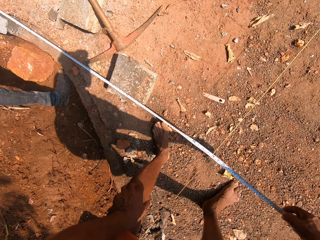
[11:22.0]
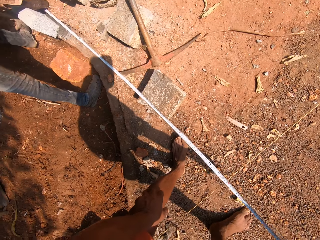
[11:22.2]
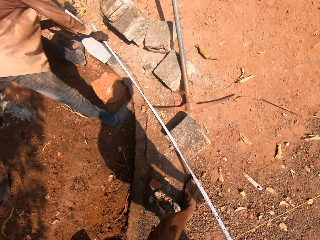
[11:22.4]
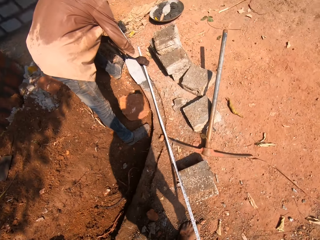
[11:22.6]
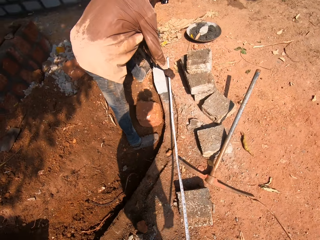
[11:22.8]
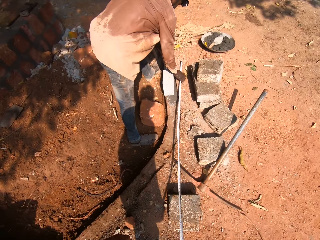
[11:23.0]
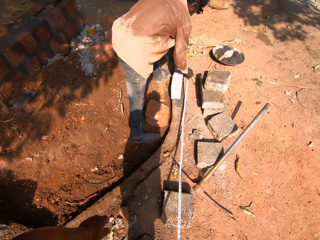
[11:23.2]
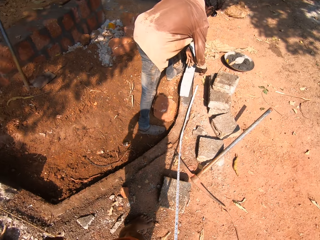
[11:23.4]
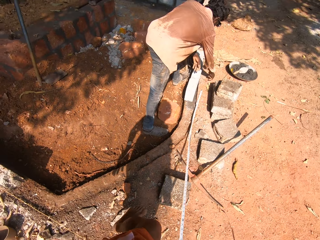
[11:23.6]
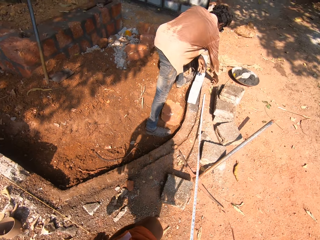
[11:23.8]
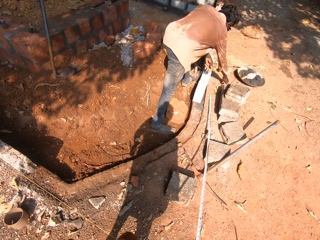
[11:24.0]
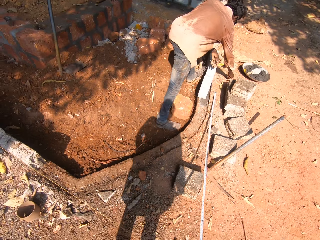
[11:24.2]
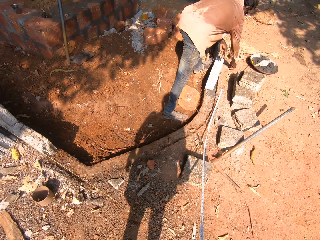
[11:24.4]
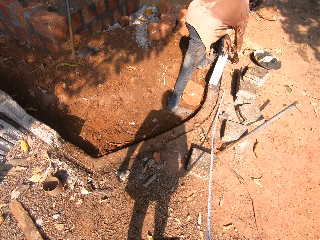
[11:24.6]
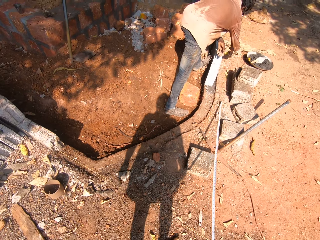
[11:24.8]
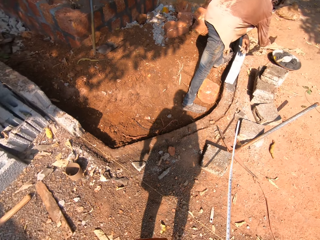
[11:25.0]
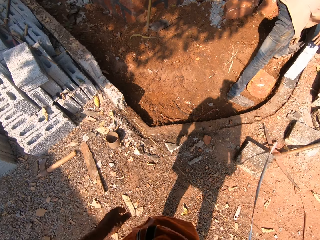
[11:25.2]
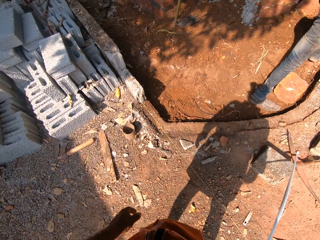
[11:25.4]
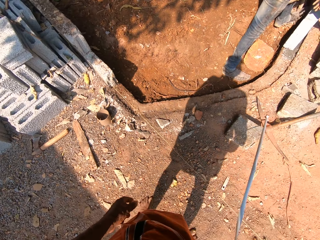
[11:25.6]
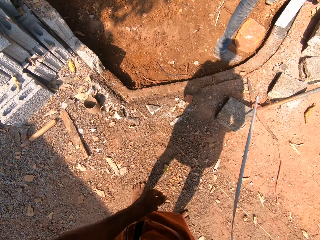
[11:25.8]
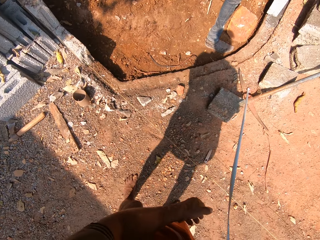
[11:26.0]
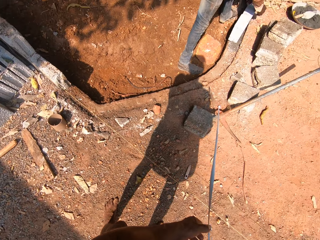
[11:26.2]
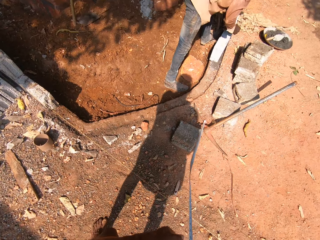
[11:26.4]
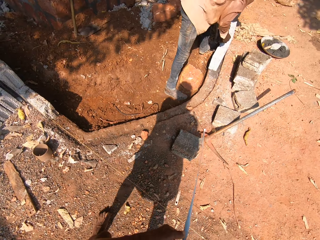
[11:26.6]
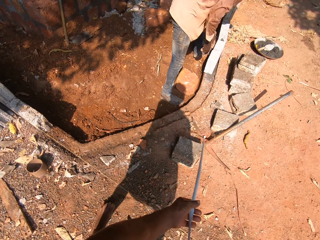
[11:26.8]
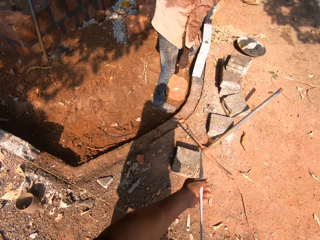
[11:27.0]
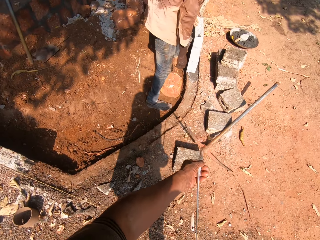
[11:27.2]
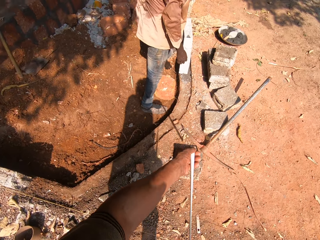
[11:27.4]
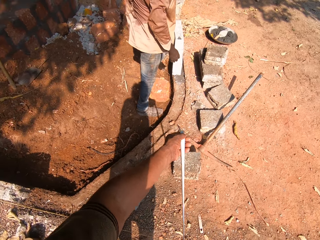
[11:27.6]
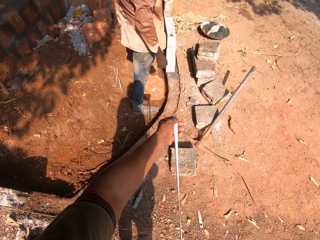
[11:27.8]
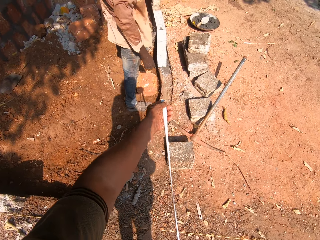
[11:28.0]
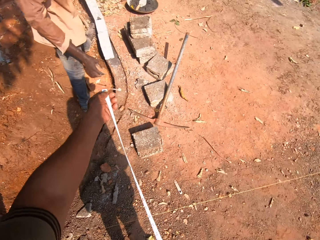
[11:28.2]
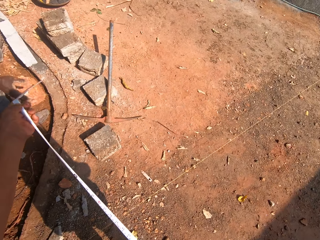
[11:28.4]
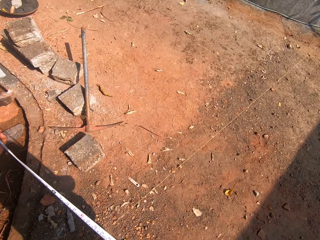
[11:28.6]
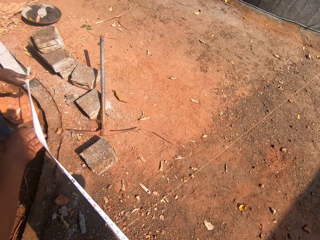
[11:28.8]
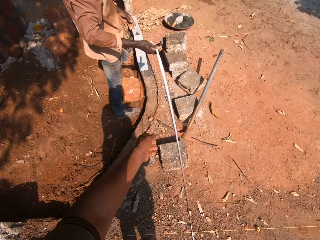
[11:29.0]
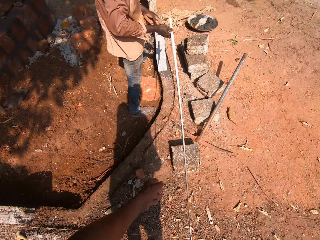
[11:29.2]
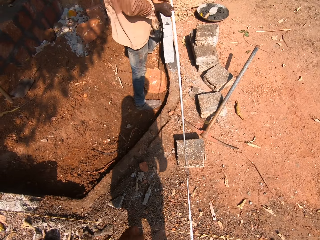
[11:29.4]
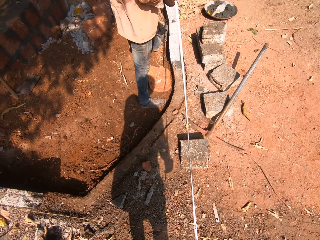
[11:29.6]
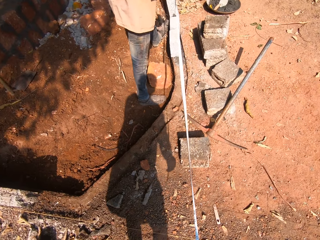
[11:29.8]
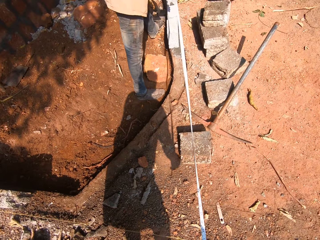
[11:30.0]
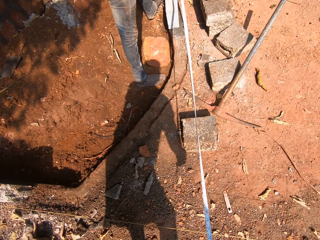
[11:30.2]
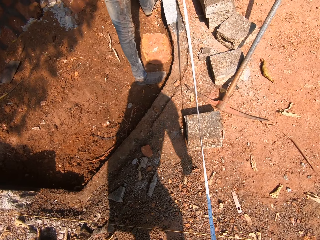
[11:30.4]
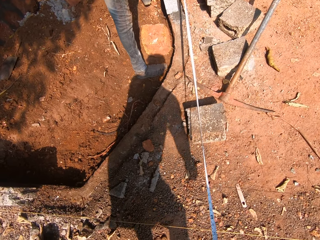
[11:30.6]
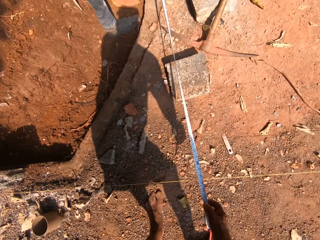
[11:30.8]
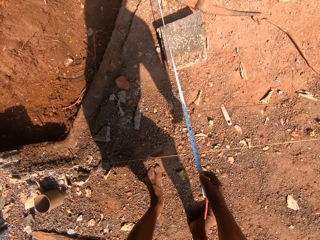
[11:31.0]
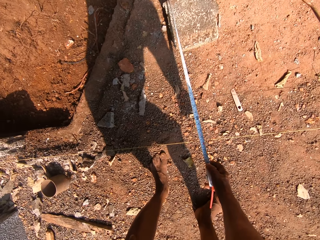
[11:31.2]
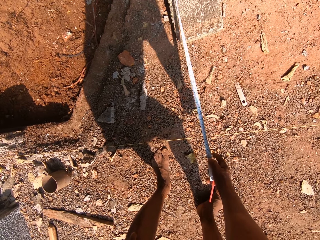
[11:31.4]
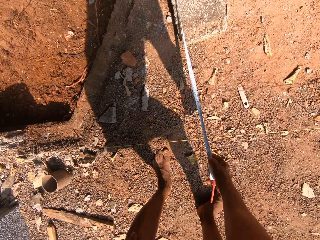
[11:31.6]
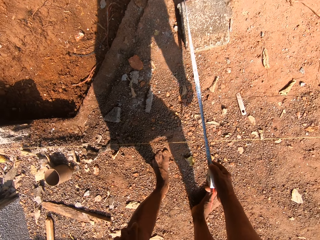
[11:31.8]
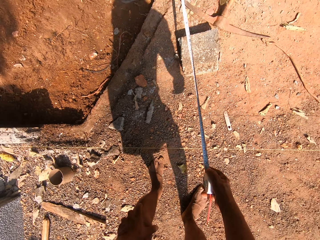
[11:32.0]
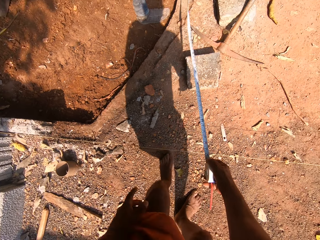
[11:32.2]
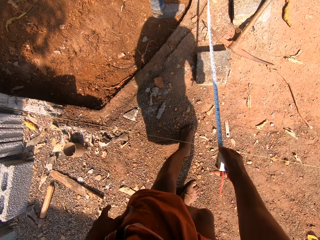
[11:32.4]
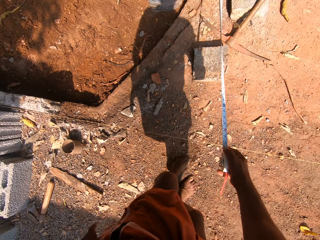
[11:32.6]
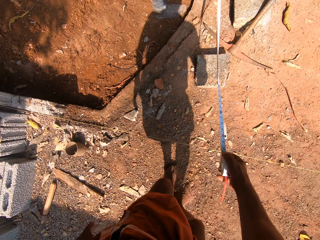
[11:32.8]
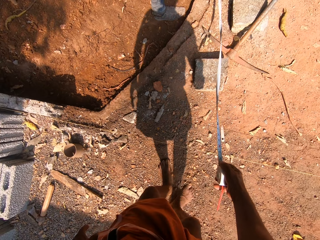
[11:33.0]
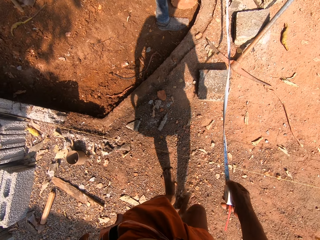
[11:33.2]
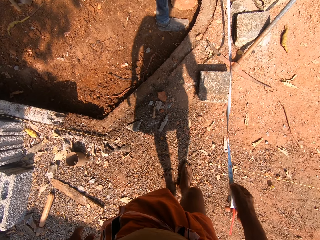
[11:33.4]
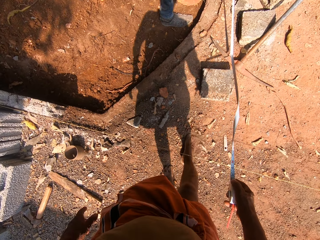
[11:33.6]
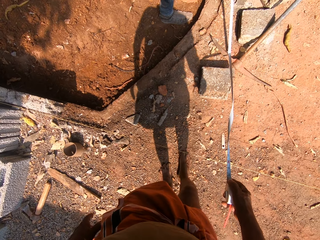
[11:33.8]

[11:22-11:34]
A man spreads the tape measure. He writes on the ground with his right hand and puts the tape measure down. The camera wearer folds the tape measure. He adjusts the length of the measuring tape with his hands. He holds the tape measure with the hand and spreads the tape measure. The man pulls the tape with his right hand. He holds the tape measure. The camera wearer measures the length around the pavement to the rope on the construction site with the measuring tape in his hands. The man spreads the tape measure and takes the measurement on the ground with the tape measure. The camera wearer rubs his foot on the ground. He removes the soil with the feet on the ground.

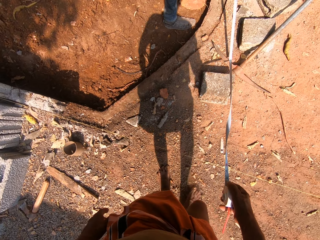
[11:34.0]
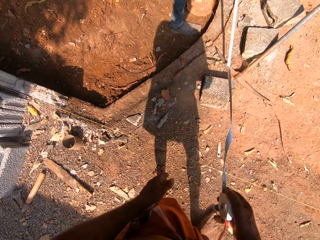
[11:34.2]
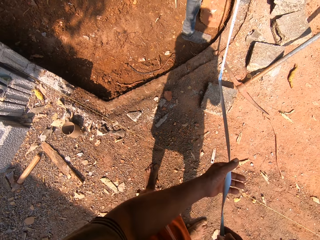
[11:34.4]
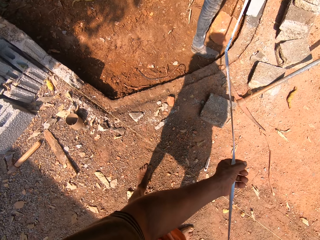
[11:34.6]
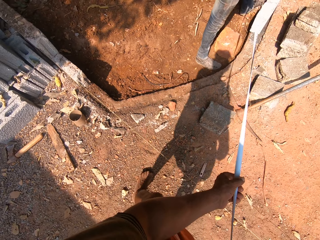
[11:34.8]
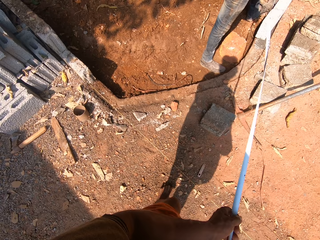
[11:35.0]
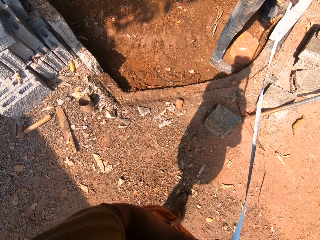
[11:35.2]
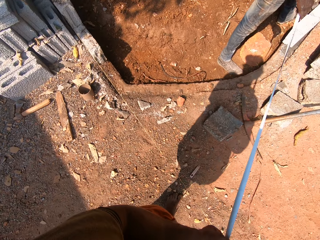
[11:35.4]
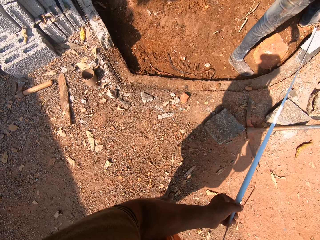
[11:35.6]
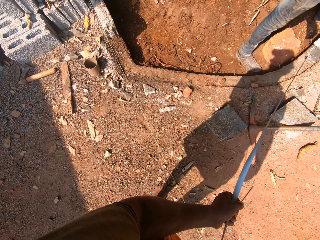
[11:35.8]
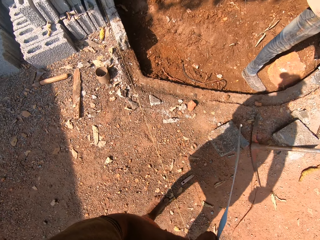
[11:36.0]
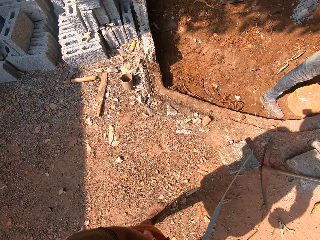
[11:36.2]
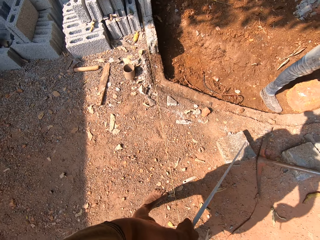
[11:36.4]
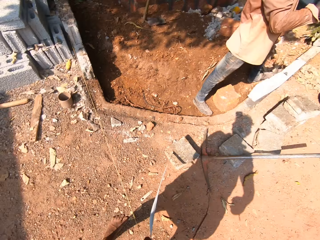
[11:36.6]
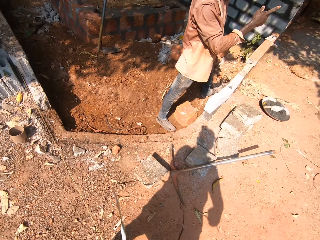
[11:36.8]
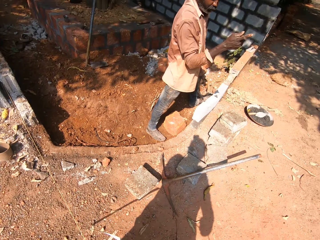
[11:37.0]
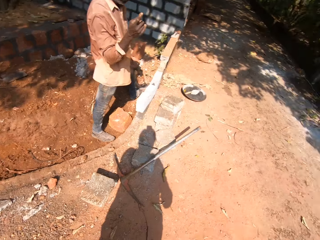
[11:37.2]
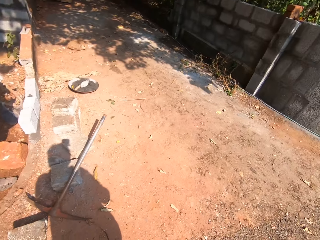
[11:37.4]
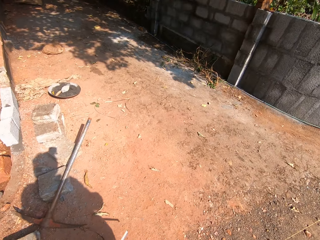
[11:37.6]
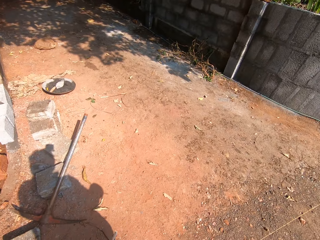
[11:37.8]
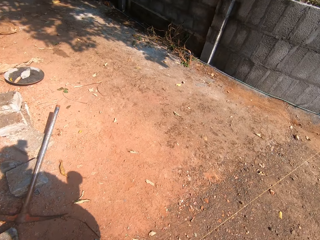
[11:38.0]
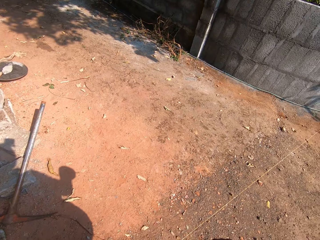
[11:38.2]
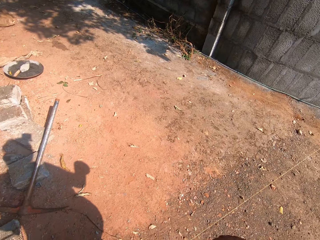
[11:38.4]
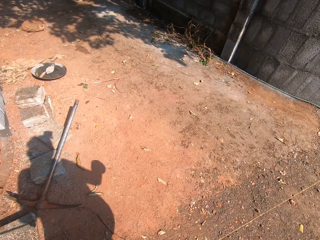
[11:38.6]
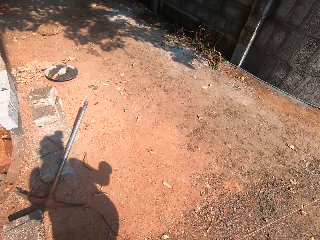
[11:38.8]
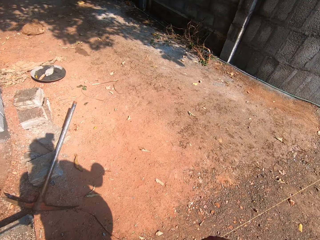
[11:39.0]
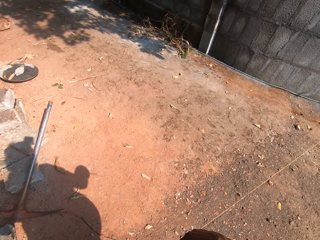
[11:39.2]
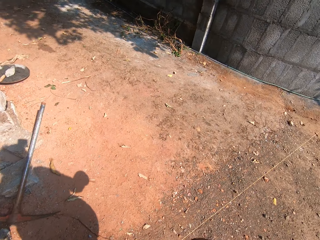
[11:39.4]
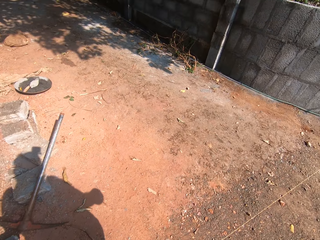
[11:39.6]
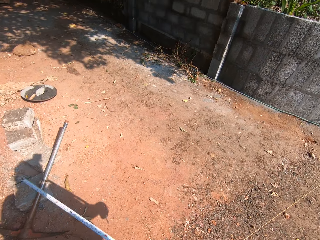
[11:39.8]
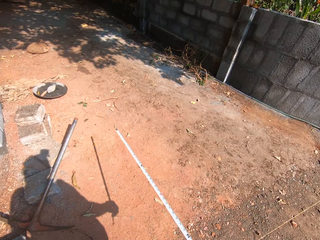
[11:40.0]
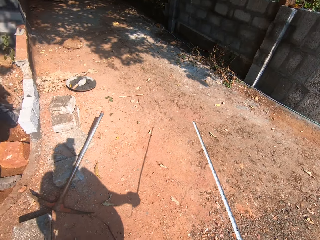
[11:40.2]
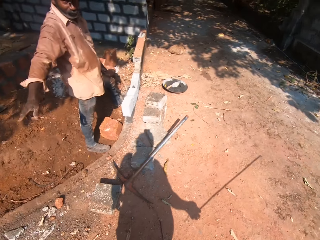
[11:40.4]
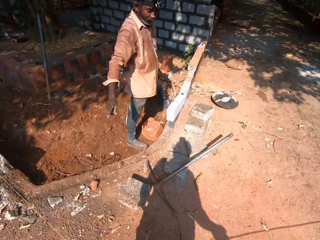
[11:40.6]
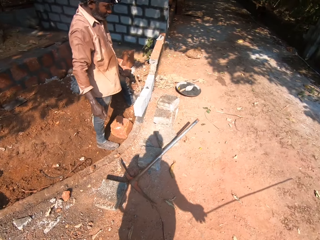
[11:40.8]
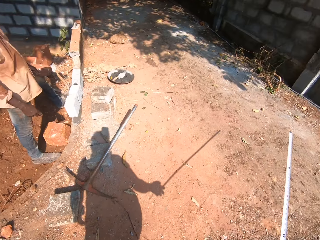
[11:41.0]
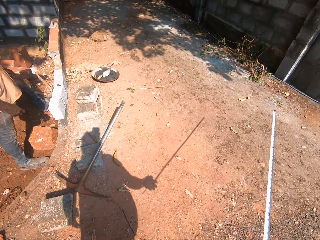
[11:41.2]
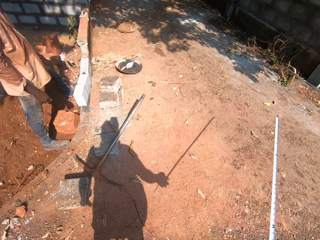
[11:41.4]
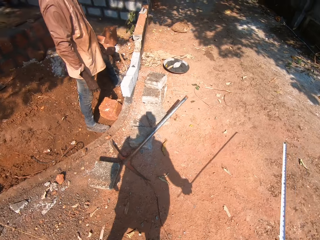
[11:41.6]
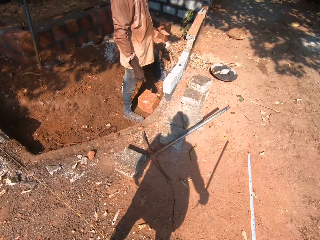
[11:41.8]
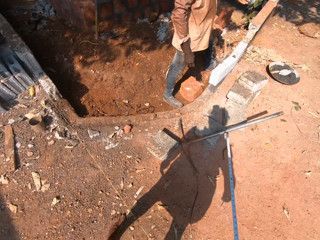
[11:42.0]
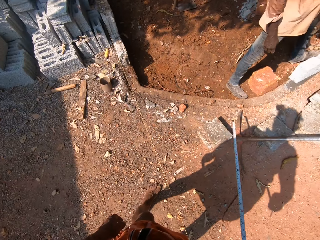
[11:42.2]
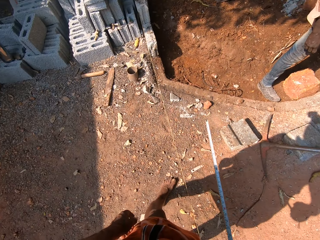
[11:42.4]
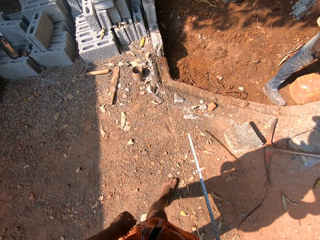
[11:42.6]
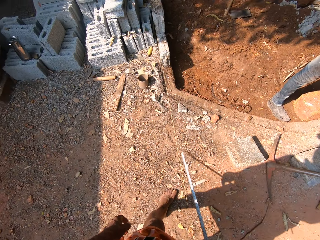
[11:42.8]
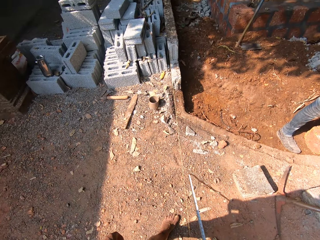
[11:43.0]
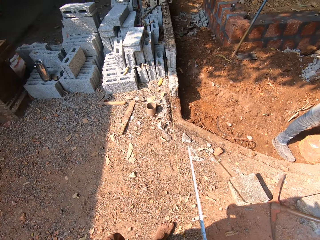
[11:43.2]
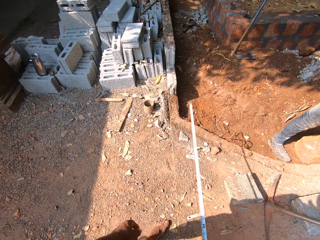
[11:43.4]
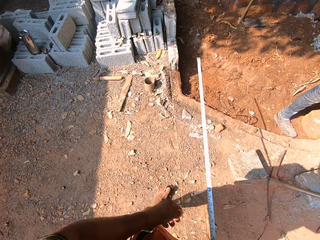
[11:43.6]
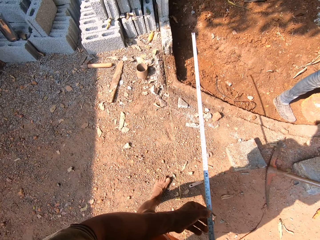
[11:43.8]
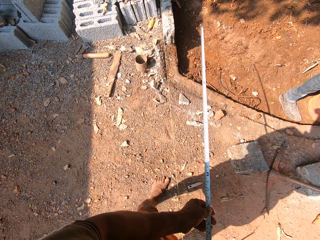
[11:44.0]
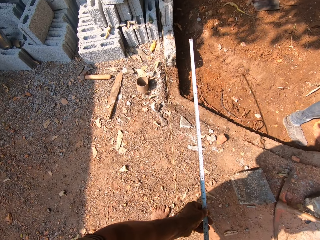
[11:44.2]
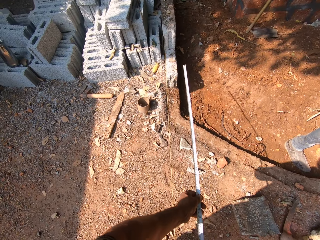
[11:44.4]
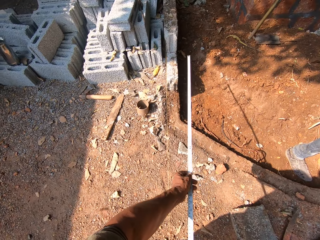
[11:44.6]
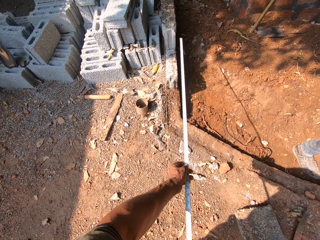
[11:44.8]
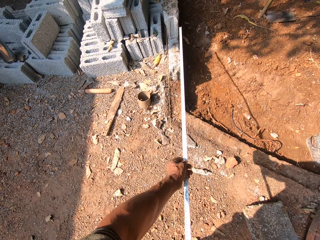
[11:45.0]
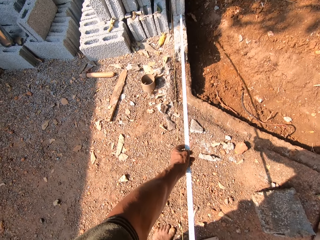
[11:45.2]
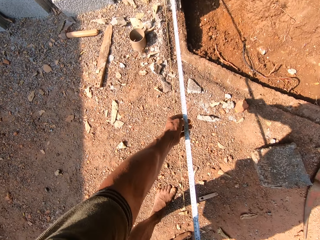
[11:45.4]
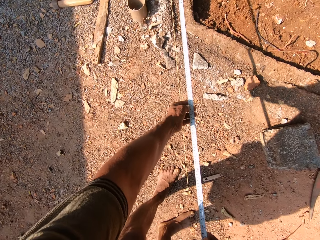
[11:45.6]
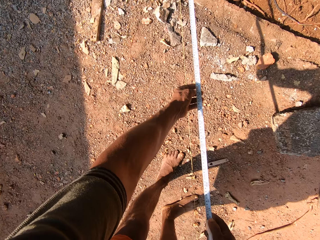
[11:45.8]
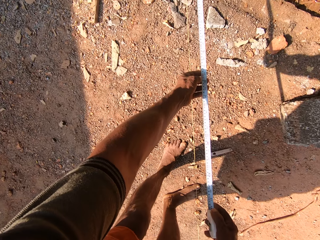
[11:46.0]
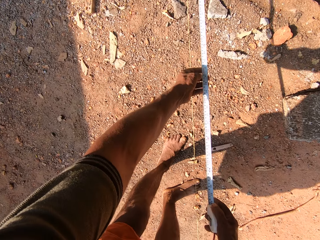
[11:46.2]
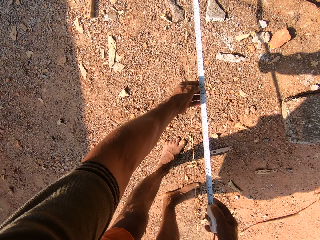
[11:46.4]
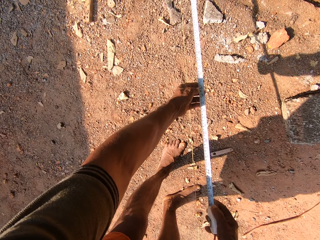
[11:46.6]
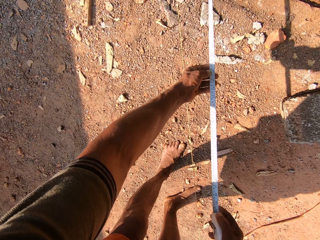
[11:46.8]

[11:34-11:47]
The camera wearer holds the tape measure with the hand. A man drops the tape in his right hand on the ground. The camera wearer spreads the tape measure and holds the tape measure with the hand. He adjusts the length of the measuring tape with his hands. He spreads the tape measure. He measures the length around a pavement to the rope on the construction site with the measuring tape in his hands.
